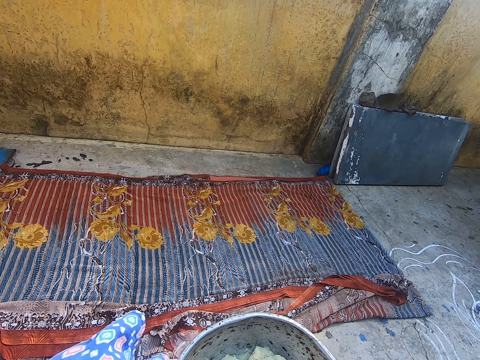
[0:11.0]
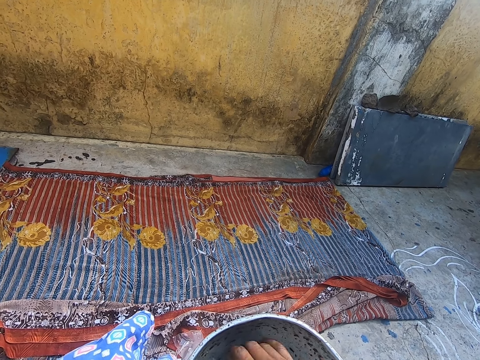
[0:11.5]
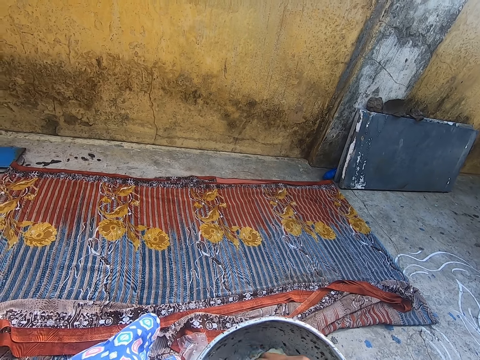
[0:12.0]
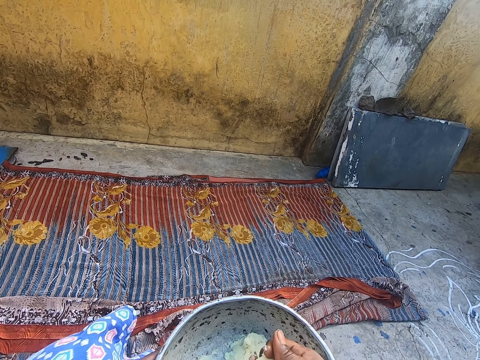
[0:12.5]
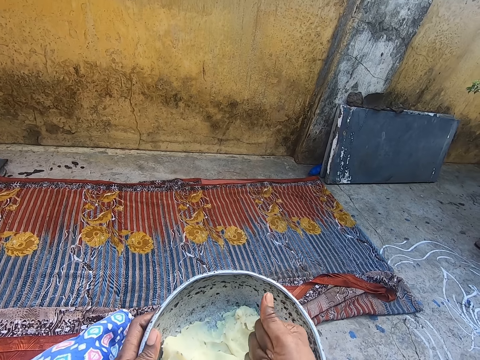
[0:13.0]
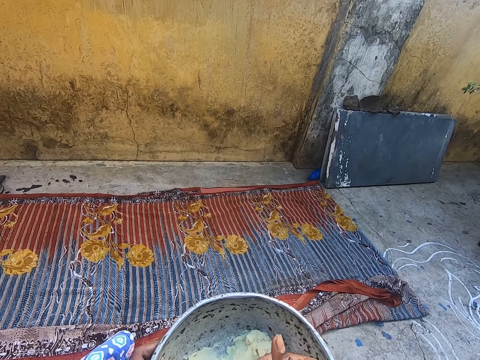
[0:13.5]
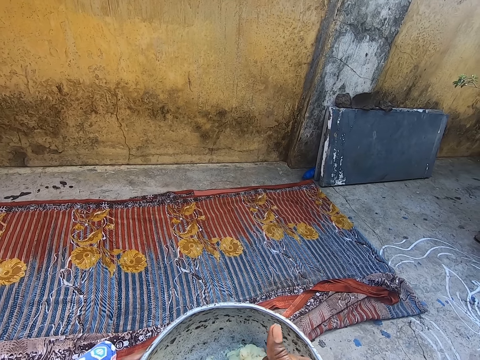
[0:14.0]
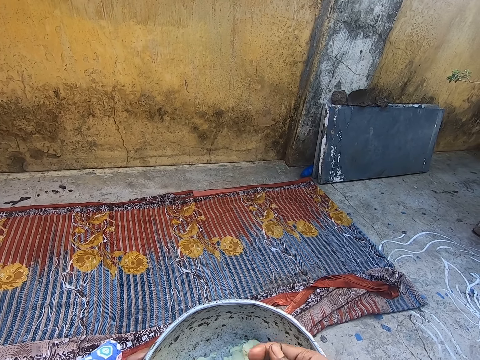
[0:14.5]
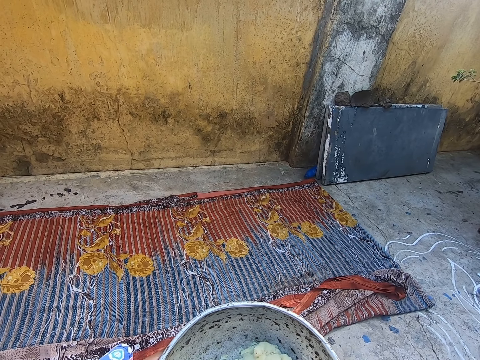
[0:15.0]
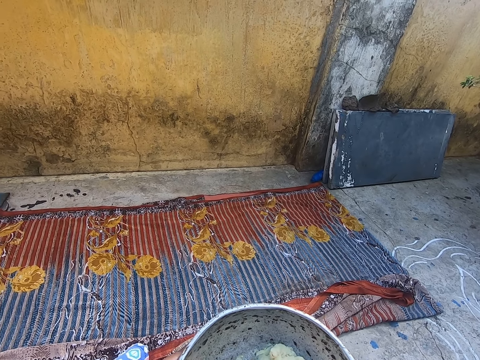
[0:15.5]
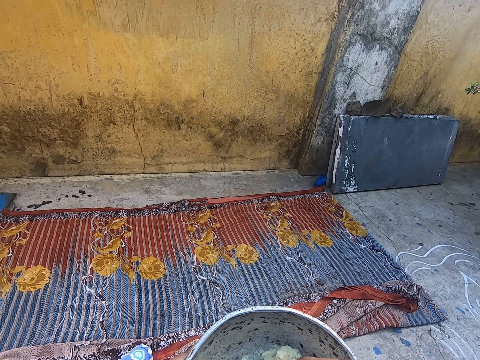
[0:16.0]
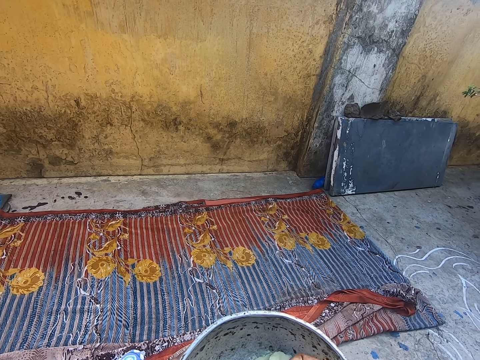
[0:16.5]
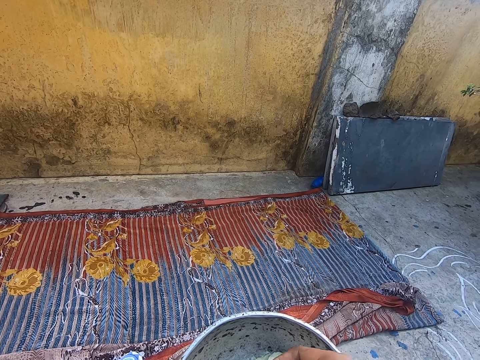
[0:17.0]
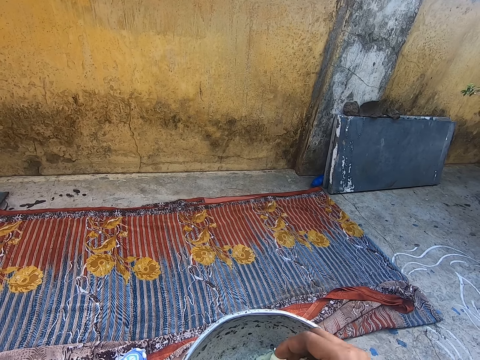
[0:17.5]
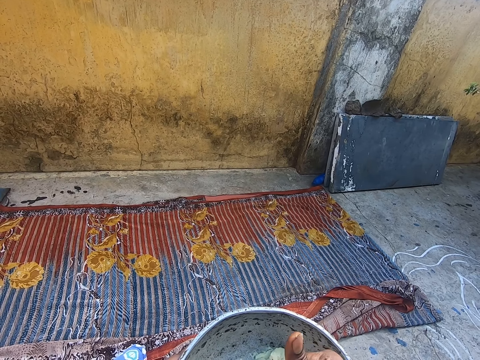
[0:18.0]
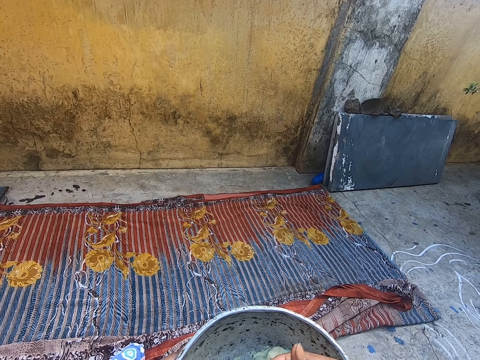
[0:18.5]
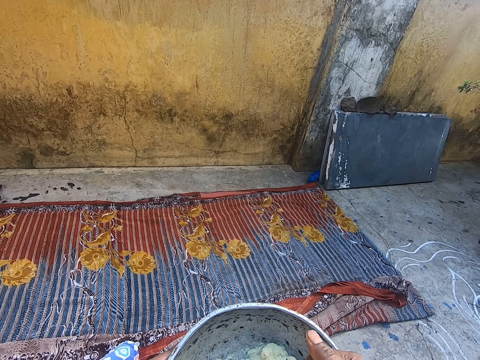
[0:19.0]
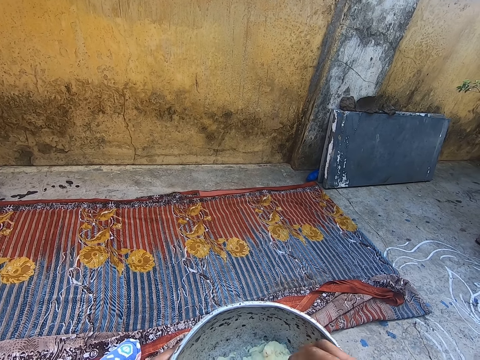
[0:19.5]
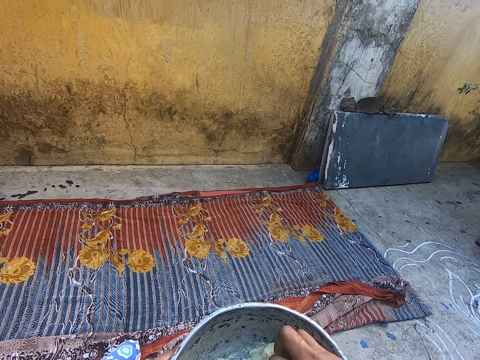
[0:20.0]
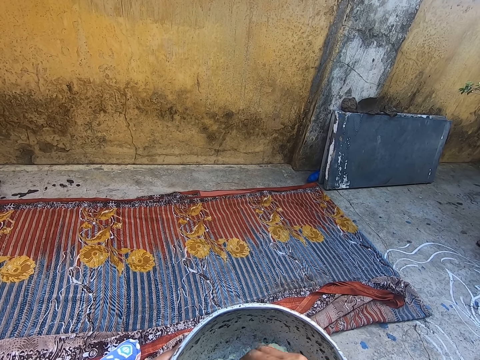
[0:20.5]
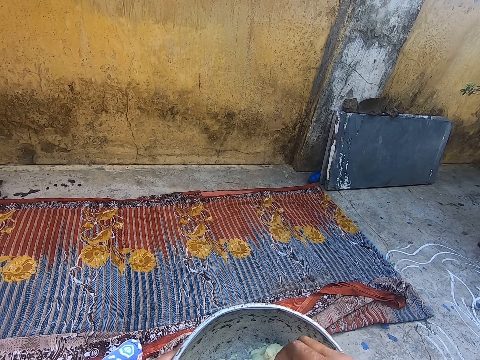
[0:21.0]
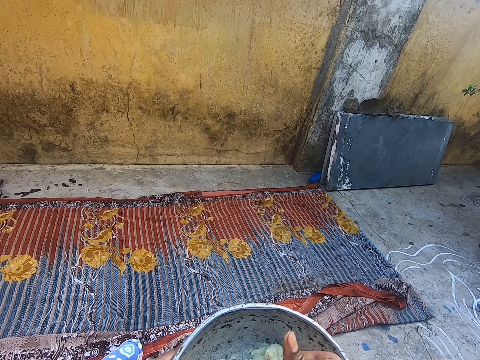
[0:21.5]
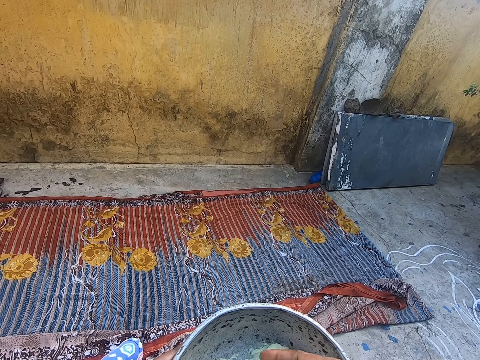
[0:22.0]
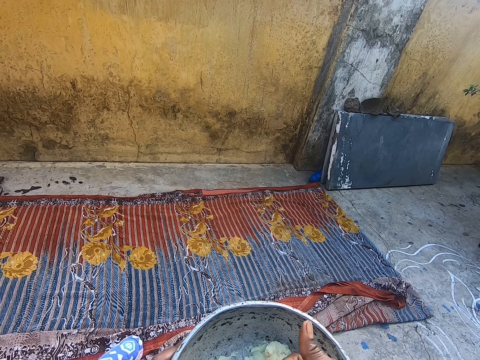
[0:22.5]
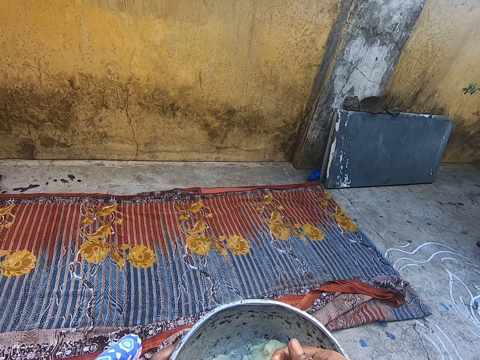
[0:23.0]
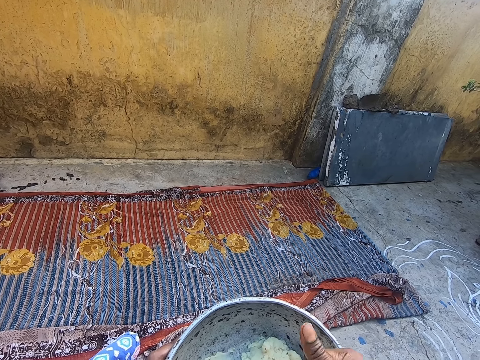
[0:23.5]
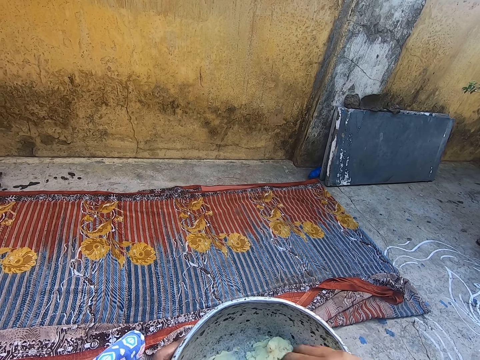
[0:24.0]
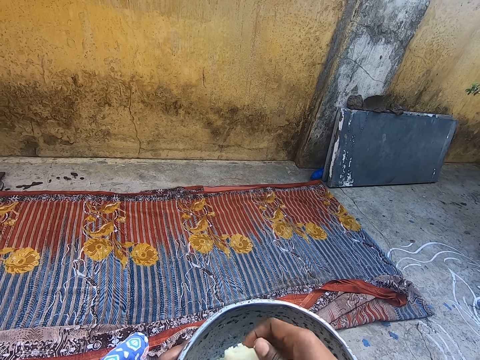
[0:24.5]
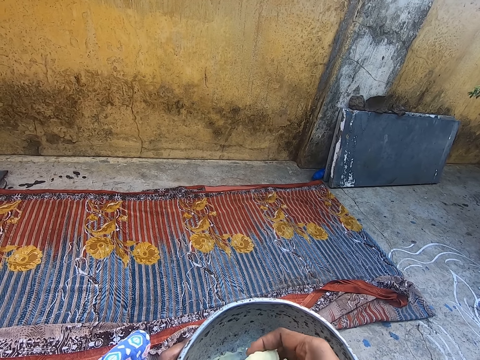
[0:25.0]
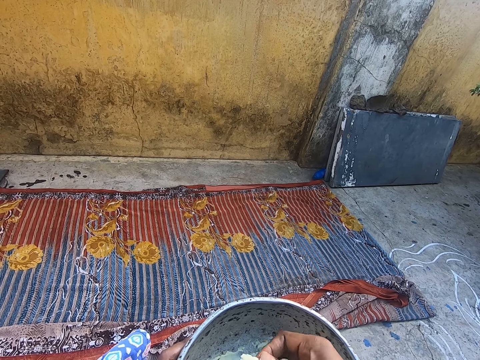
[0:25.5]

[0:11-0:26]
The camera wearer picks up the dough from the pot. She rolls the dough with her hand. She rolls the dough.

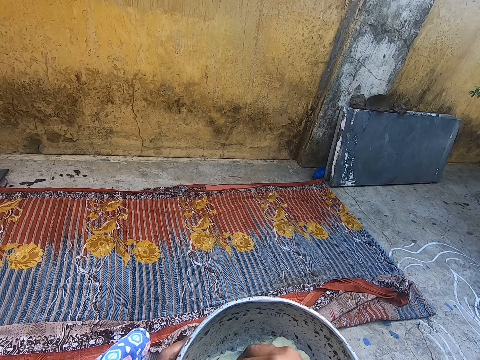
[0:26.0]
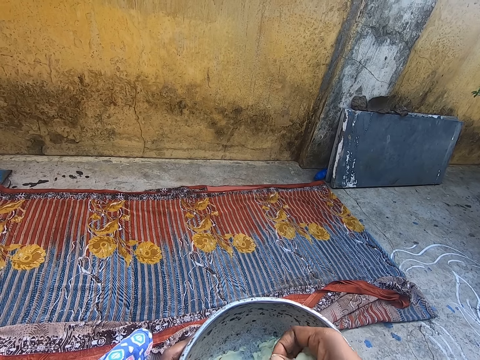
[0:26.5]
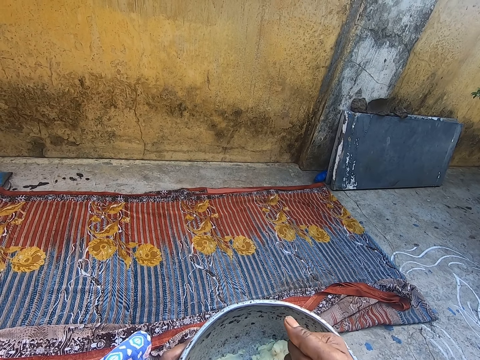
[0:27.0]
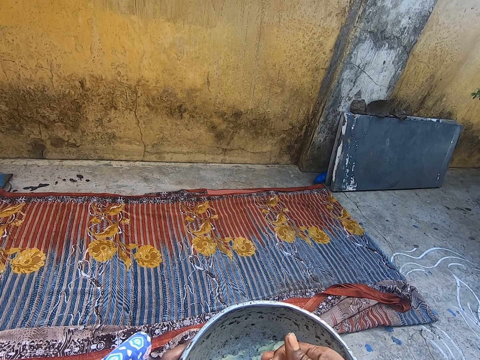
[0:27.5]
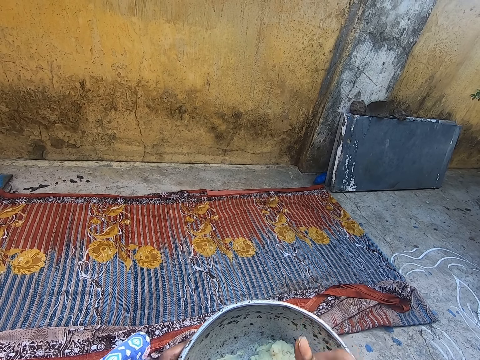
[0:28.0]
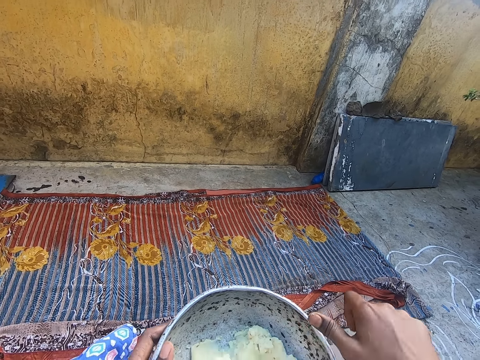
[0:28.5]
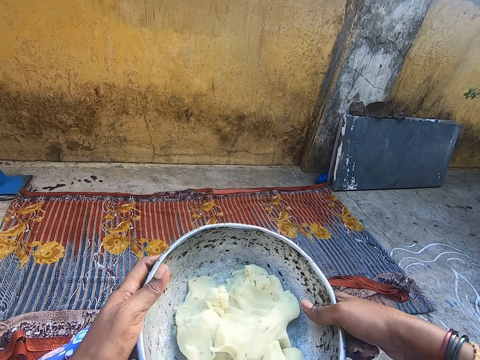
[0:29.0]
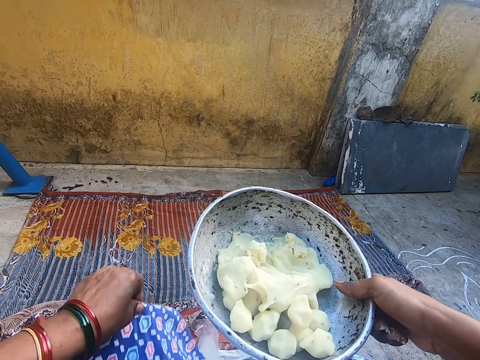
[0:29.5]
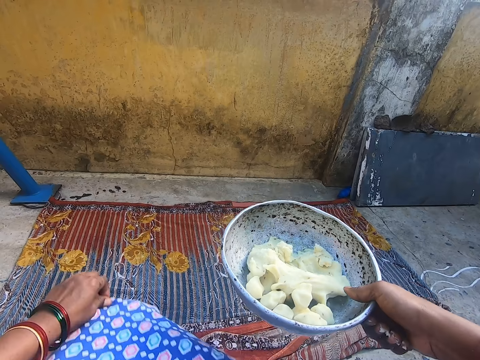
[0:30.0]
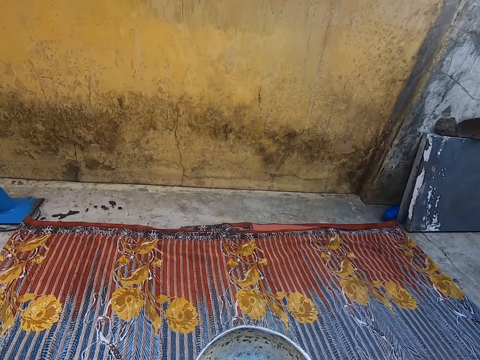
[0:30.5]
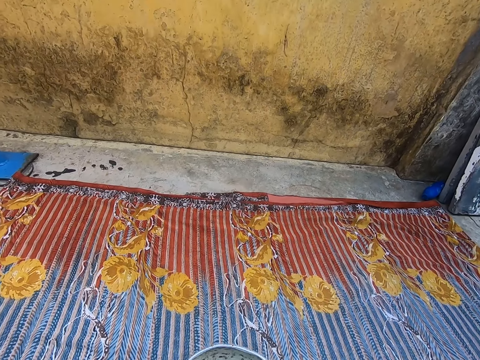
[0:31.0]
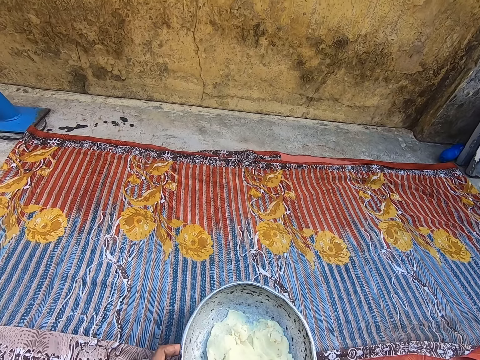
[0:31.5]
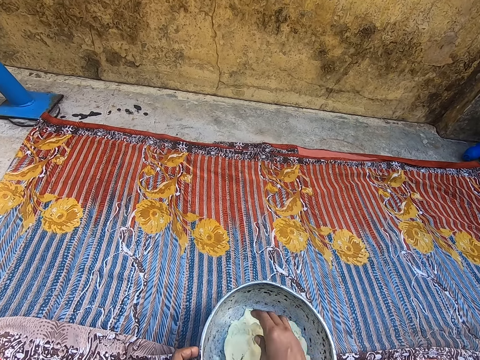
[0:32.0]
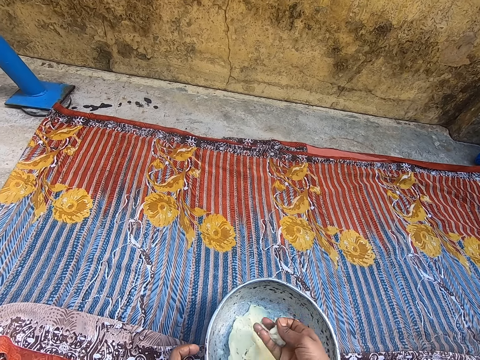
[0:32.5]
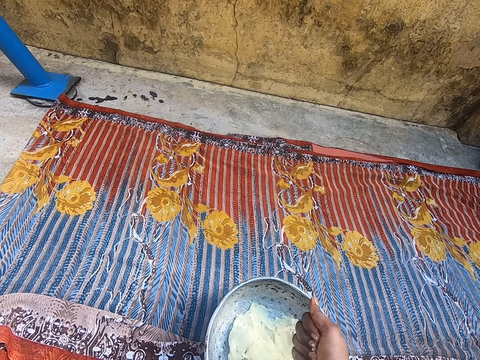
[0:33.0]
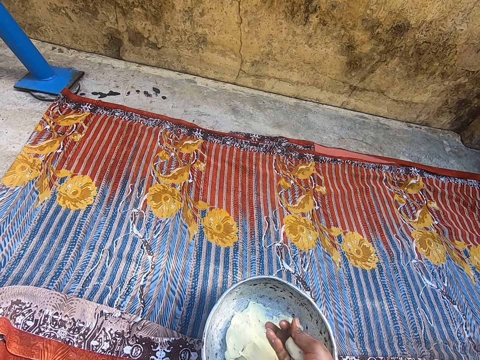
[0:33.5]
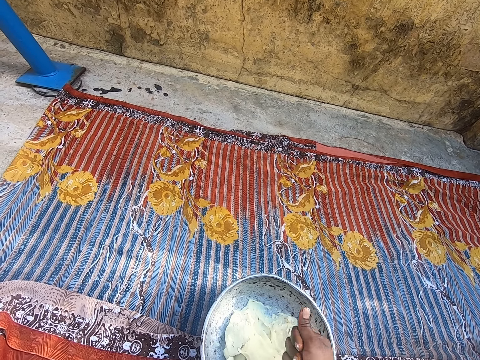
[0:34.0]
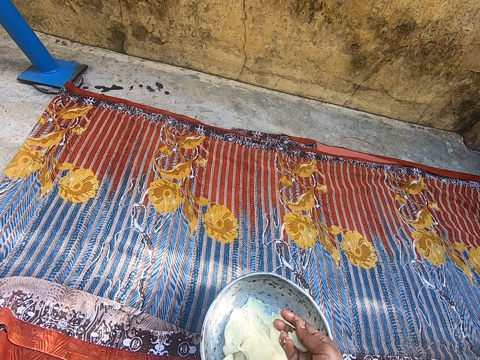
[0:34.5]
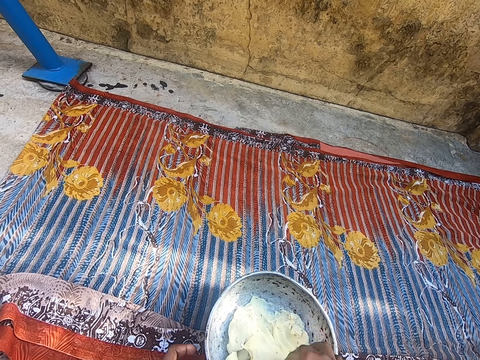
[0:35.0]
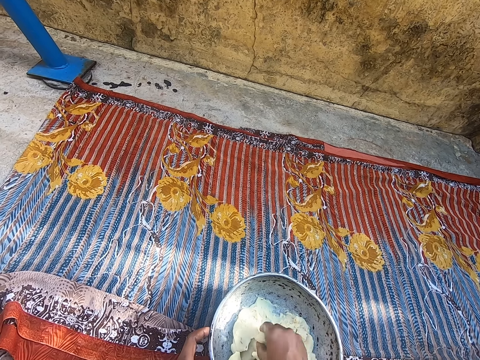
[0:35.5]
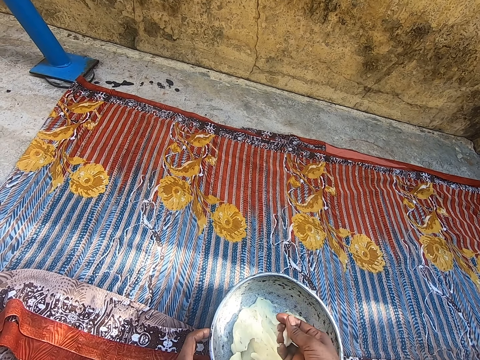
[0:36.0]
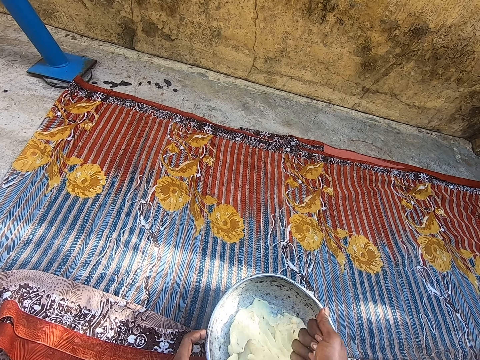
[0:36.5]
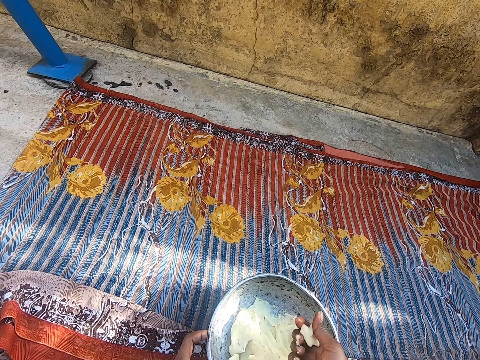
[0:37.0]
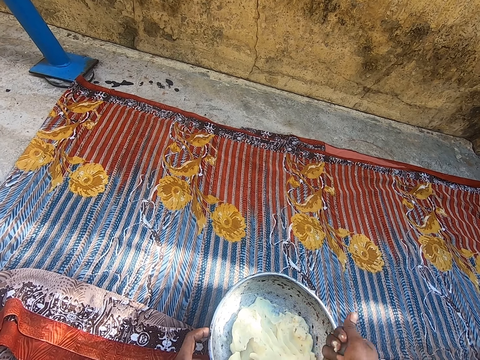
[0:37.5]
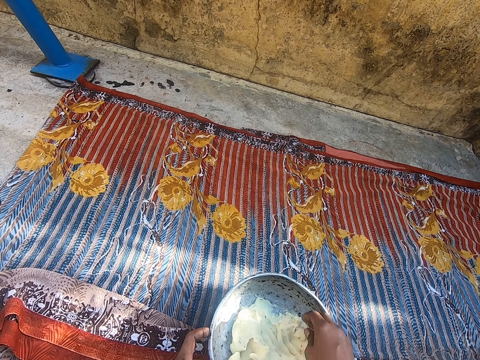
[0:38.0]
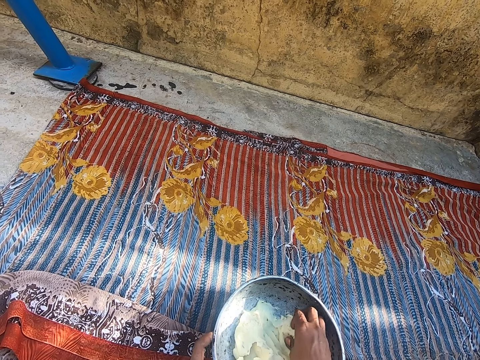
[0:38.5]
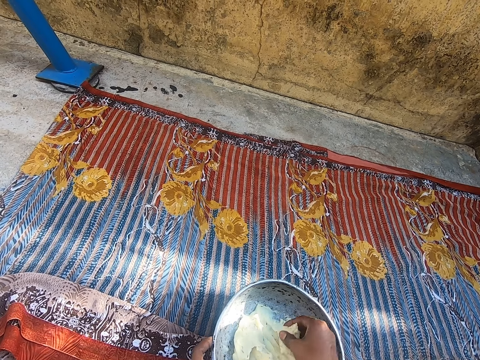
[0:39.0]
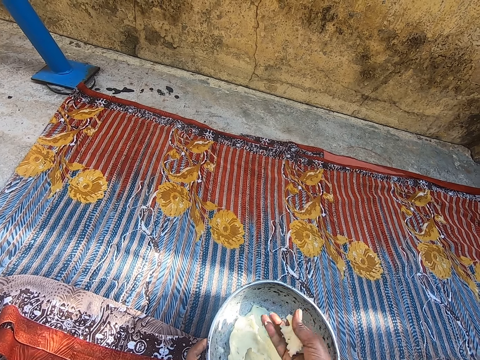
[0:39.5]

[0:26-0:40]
The camera wearer moves her cloth. She places the pot down. She rolls the dough with her hand. She places the dough on the pot. She picks up the dough from the pot. She rolls the dough with her hand. She places the dough on the pot. She picks up the dough from the pot.
